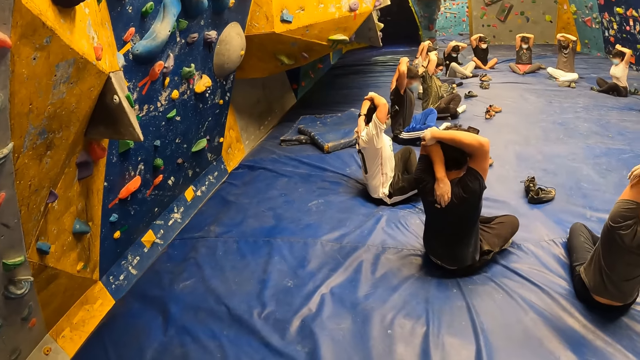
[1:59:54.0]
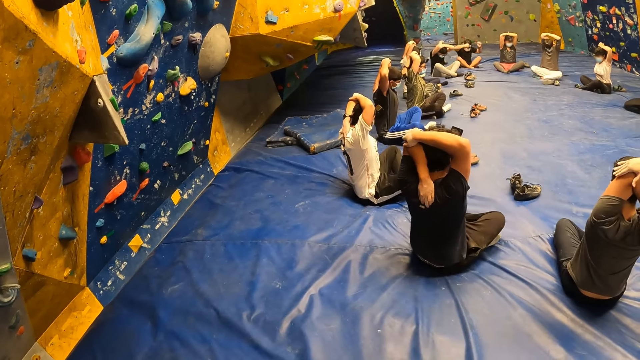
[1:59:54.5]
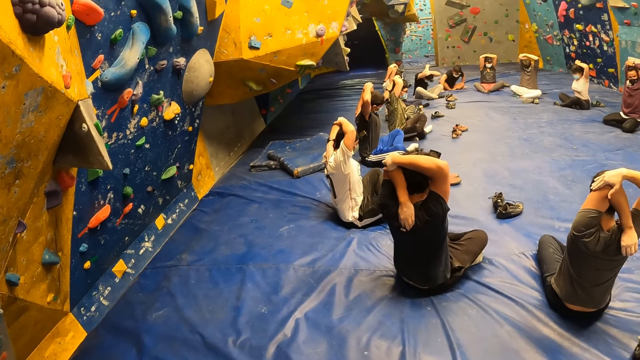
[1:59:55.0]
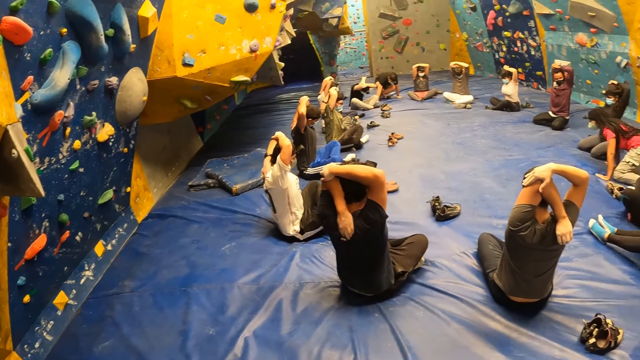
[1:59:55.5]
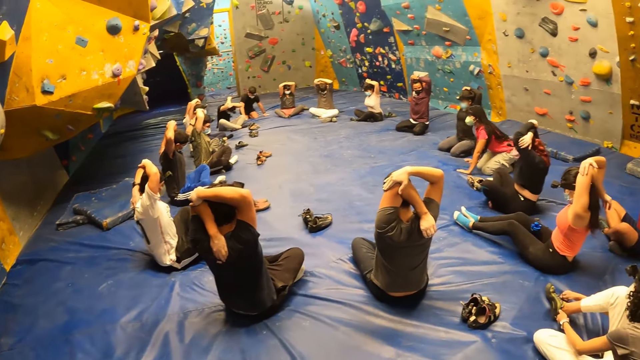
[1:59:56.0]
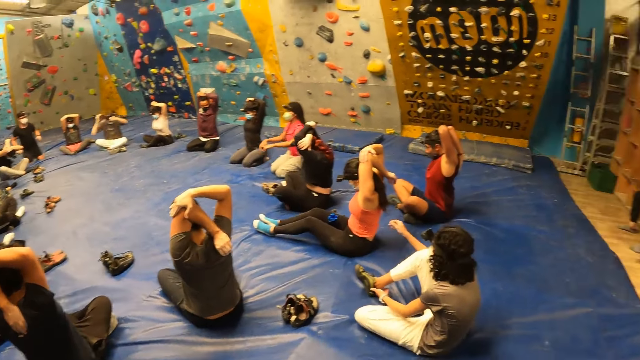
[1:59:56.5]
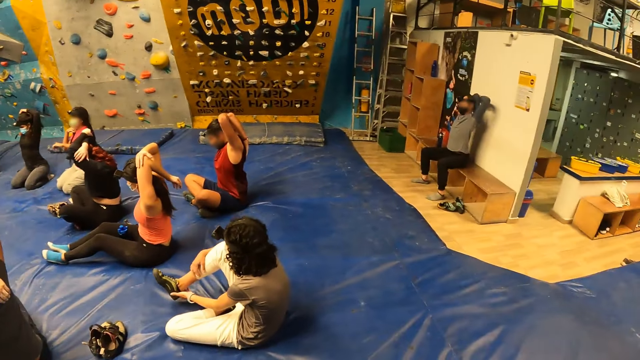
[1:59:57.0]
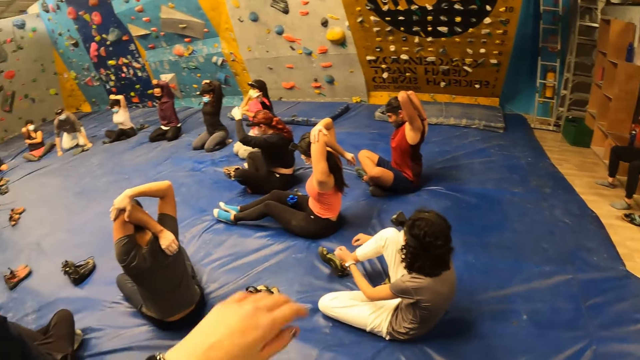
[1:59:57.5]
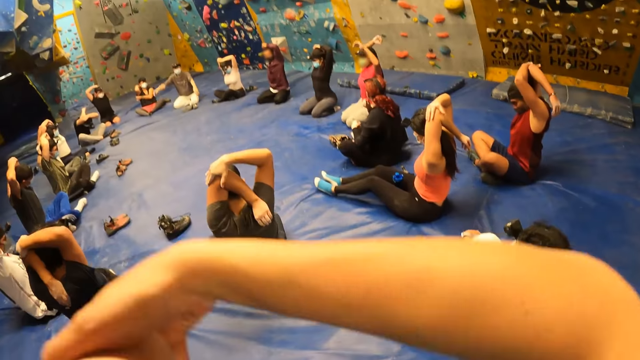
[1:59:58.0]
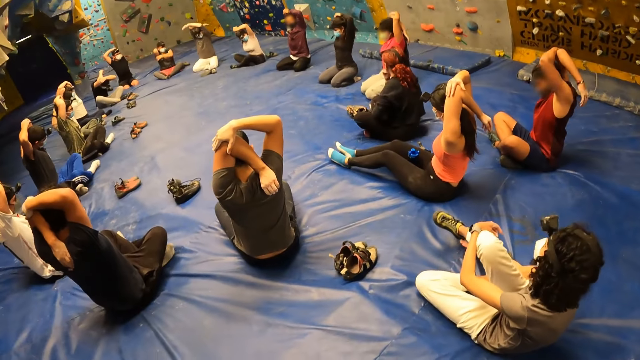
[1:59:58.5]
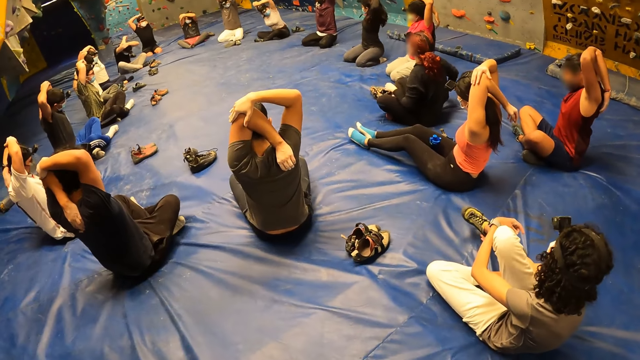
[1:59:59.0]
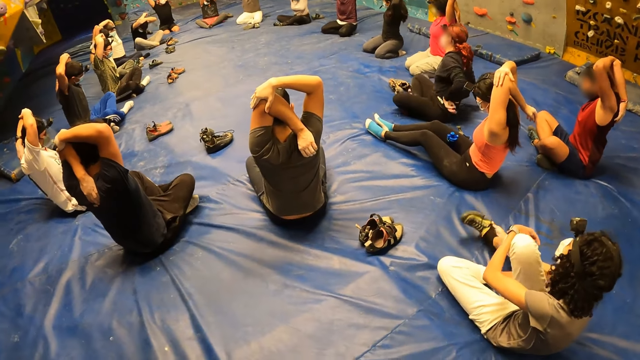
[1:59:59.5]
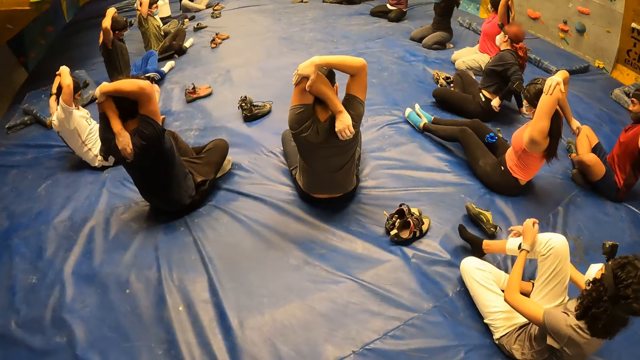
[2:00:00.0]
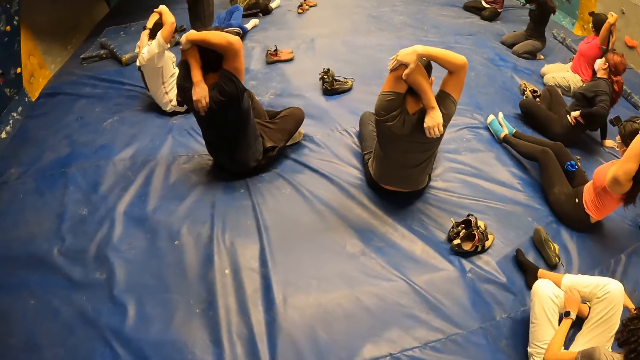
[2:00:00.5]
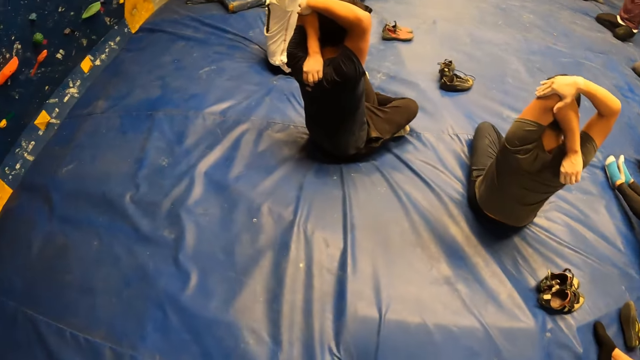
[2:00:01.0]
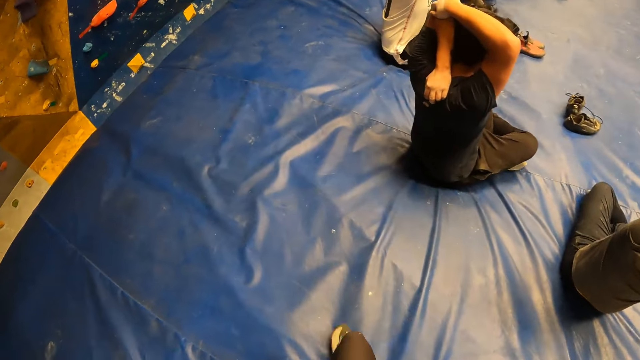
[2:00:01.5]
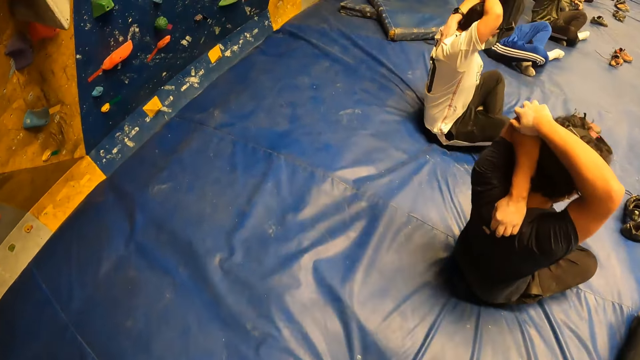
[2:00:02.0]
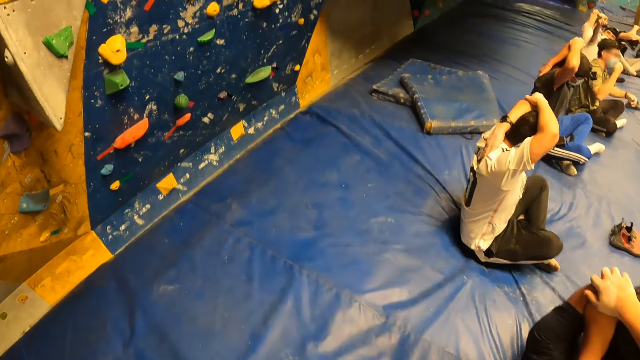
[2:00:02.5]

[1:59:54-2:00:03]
The camera wearer walks around. She raises her hand. She walks around.

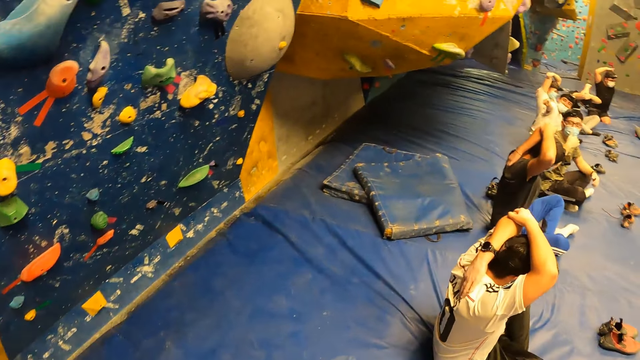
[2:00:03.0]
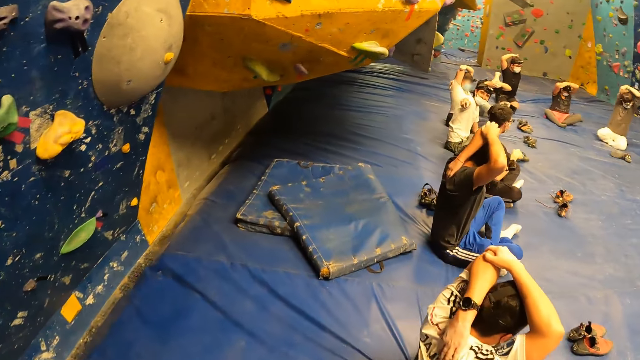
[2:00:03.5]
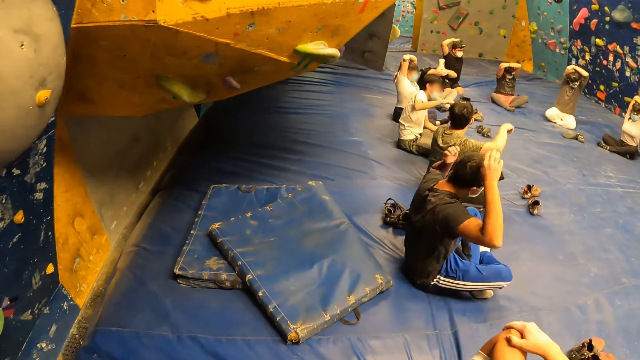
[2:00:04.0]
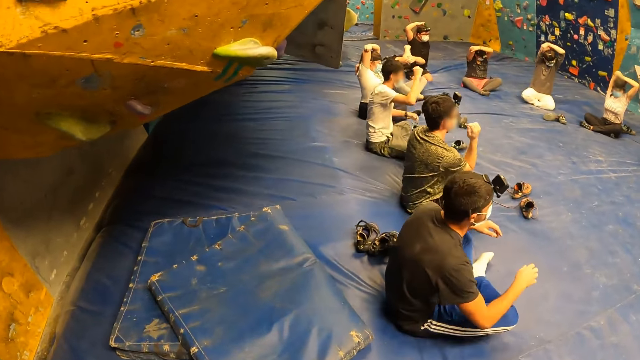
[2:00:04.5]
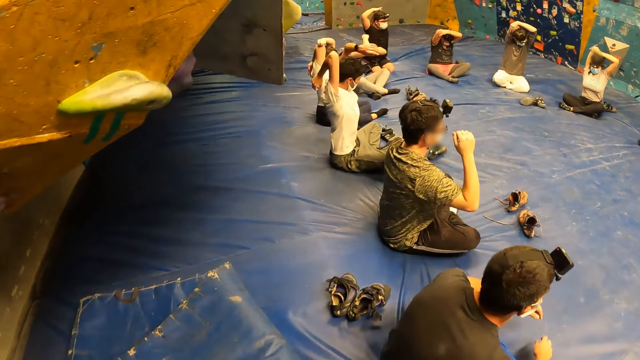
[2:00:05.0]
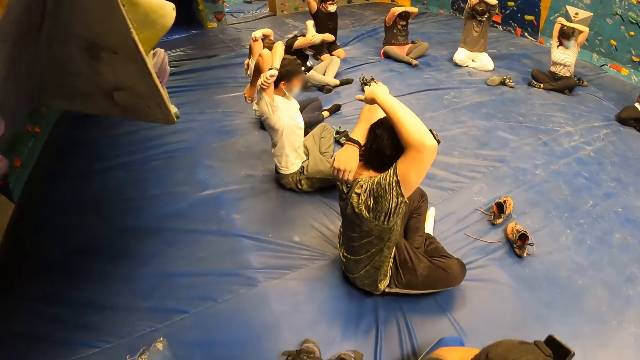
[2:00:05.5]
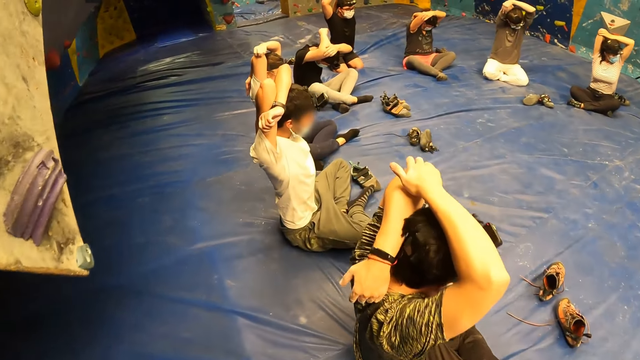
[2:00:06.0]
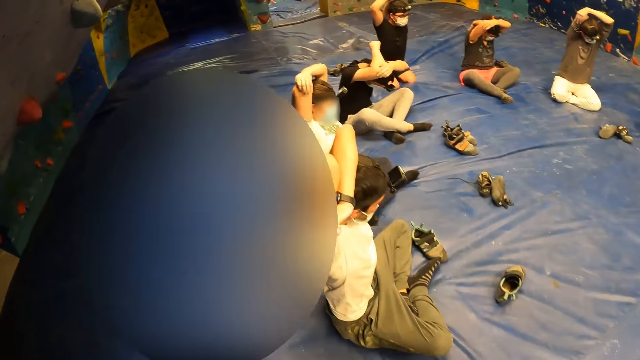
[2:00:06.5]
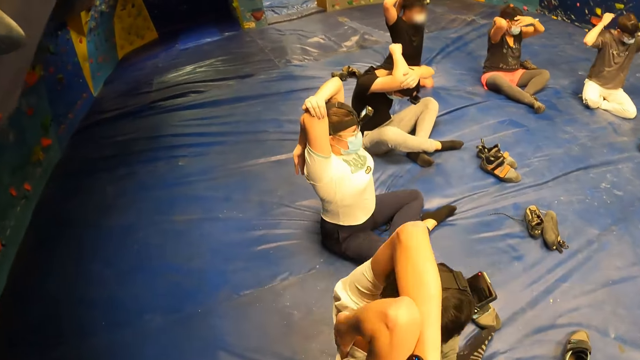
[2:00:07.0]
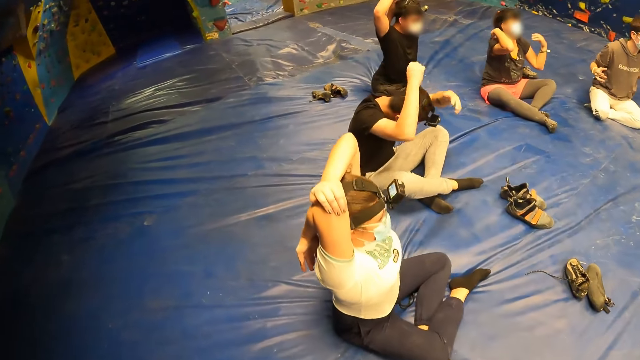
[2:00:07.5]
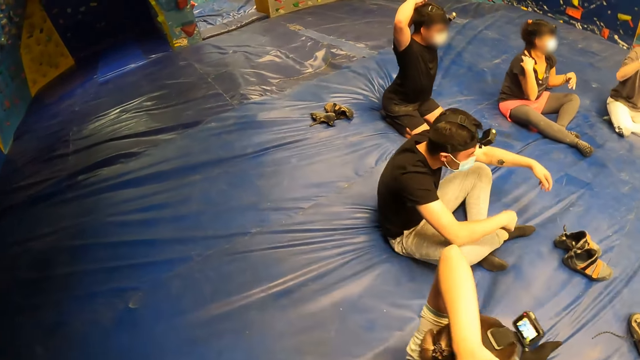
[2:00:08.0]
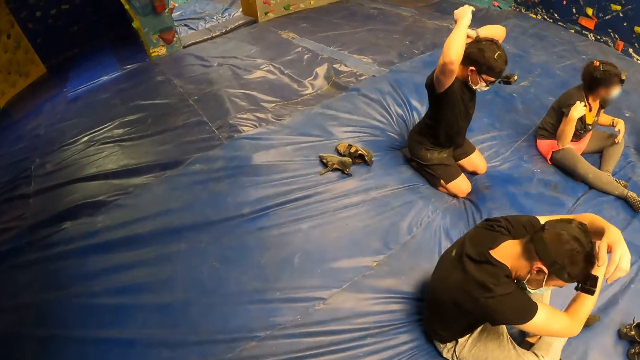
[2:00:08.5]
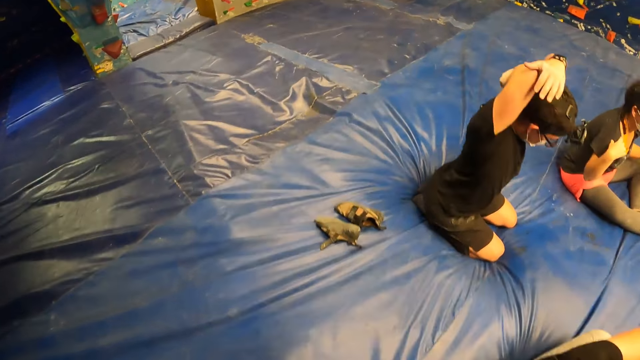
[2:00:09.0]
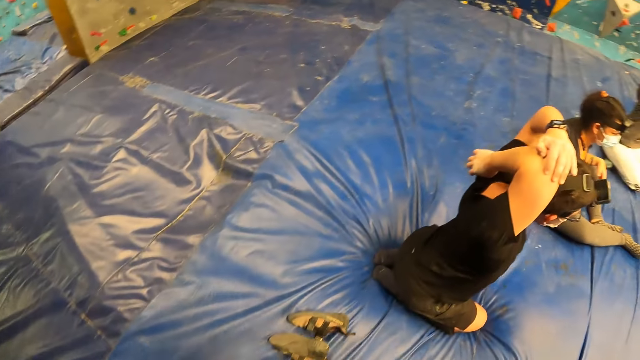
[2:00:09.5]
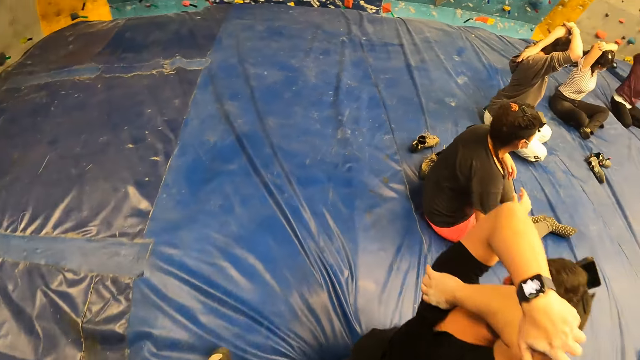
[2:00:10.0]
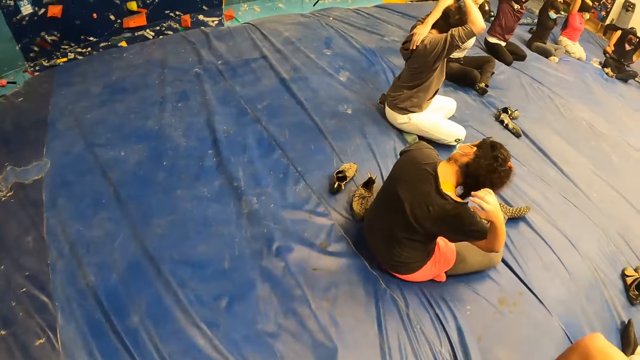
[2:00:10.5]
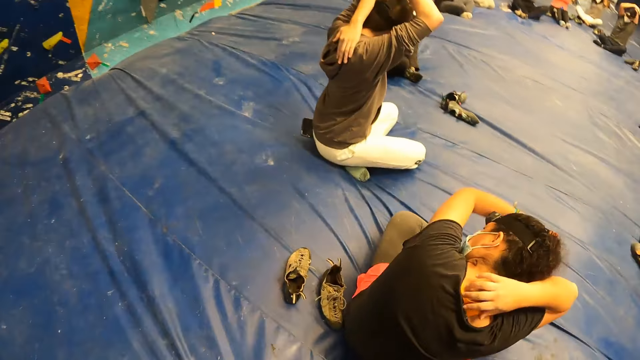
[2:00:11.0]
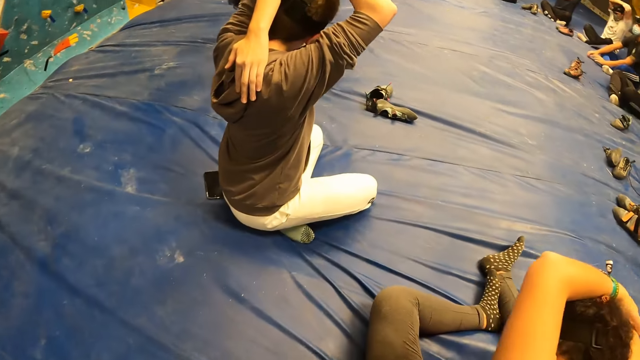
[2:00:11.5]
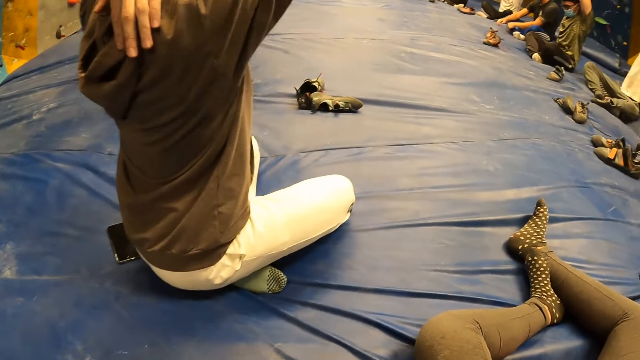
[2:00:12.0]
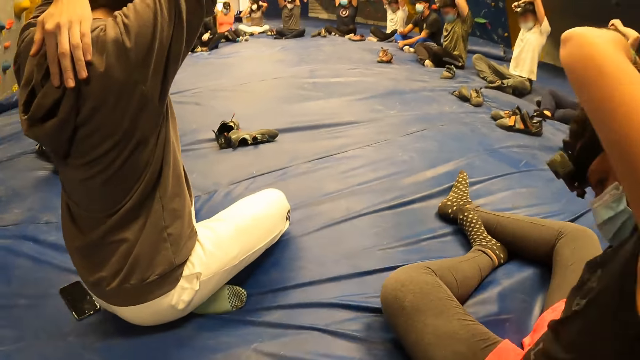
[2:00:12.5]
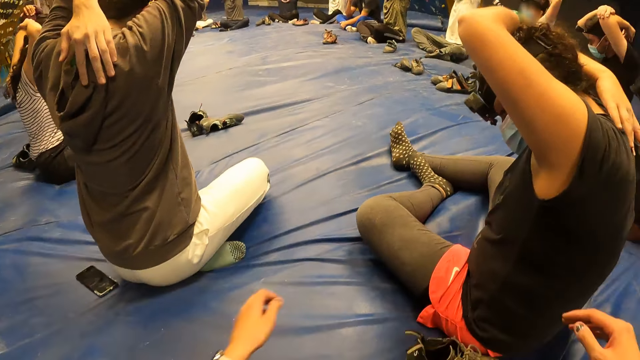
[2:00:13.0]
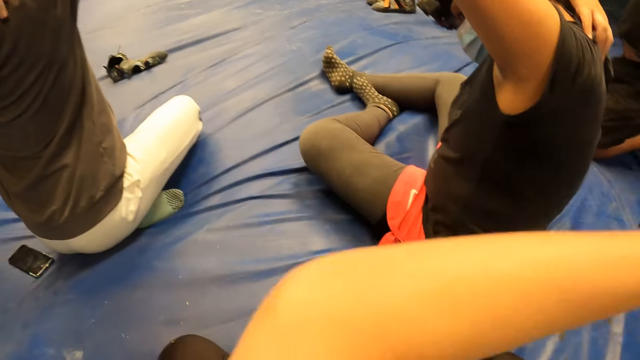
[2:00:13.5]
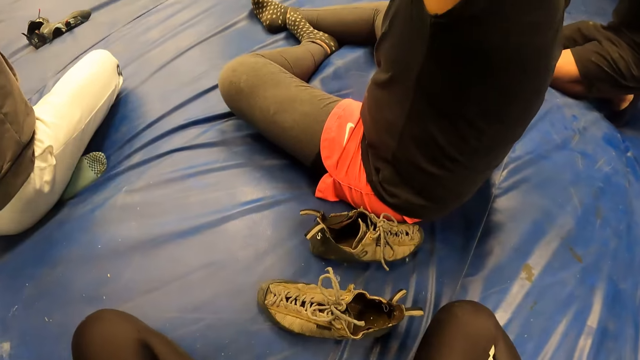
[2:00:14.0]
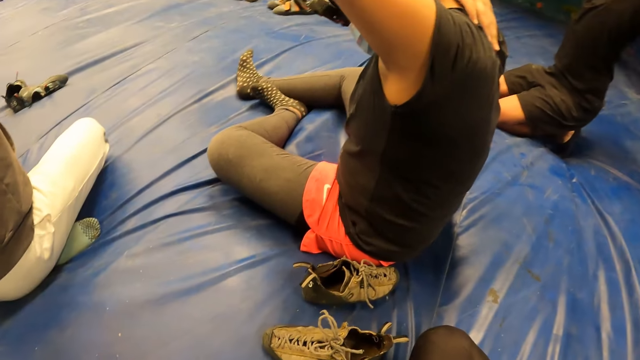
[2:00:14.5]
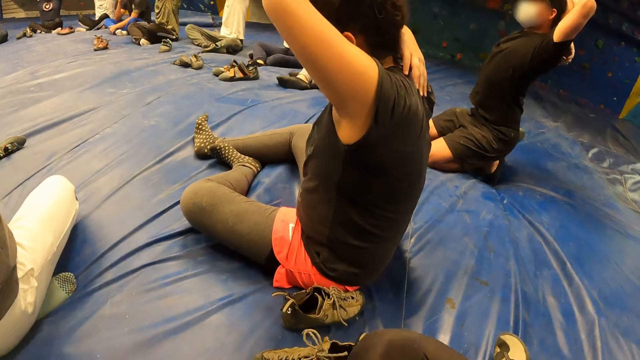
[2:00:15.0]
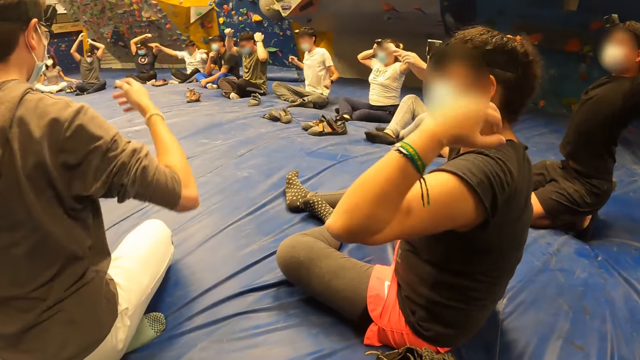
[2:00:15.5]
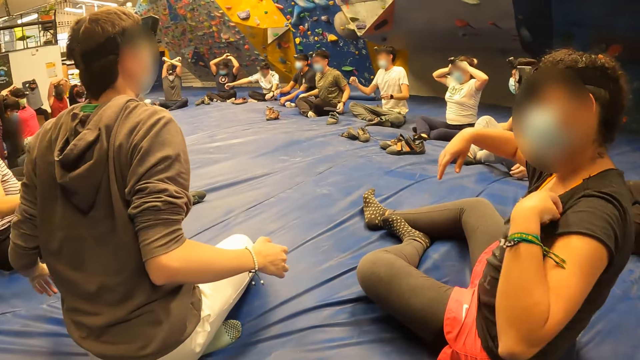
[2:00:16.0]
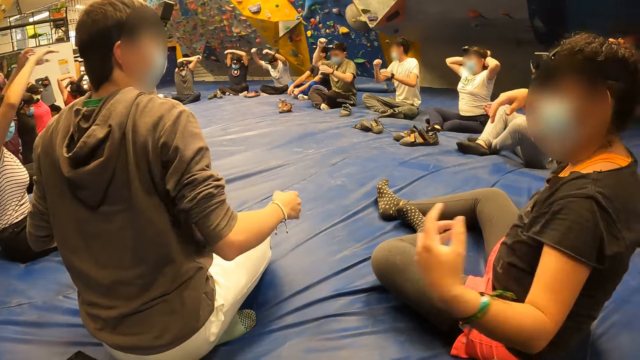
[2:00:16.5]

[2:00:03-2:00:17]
The camera wearer walks around repeatedly. They sit on the floor.
